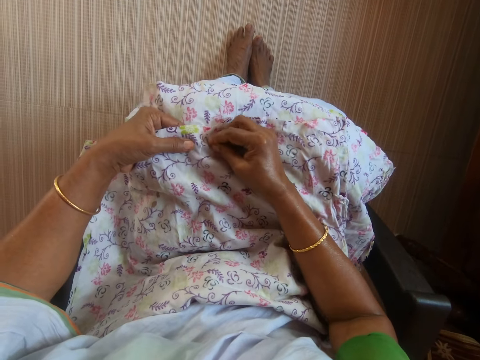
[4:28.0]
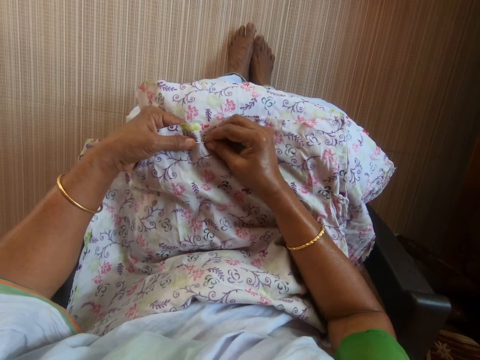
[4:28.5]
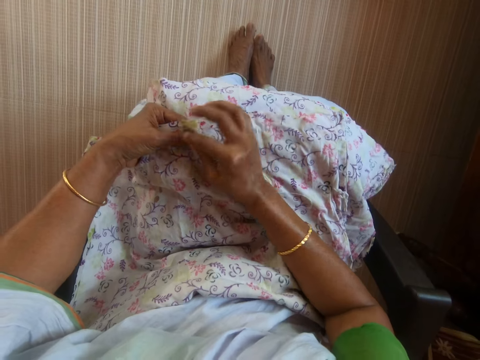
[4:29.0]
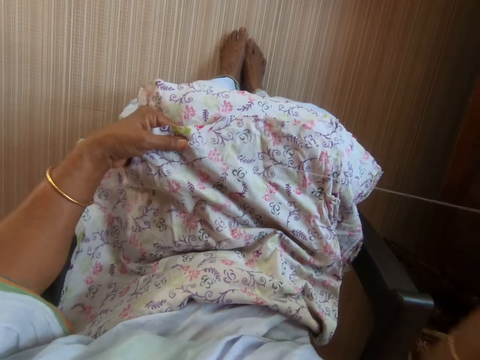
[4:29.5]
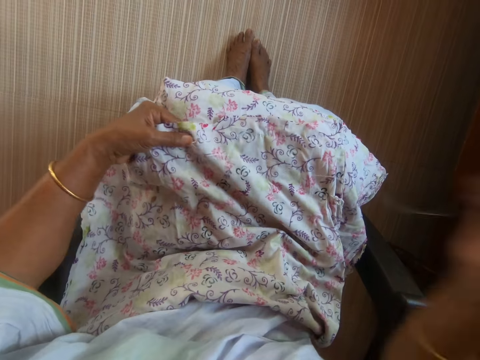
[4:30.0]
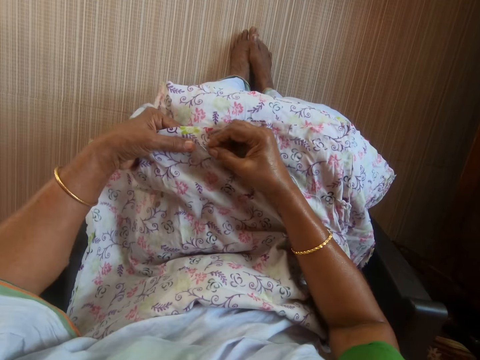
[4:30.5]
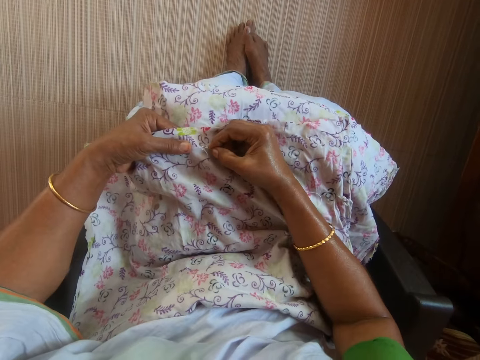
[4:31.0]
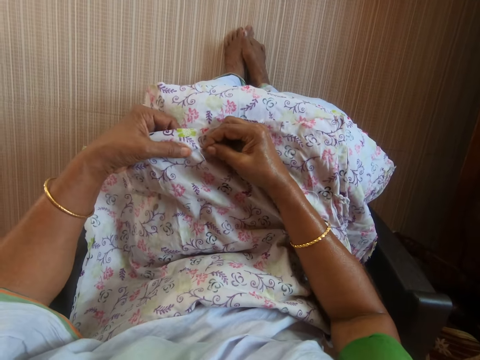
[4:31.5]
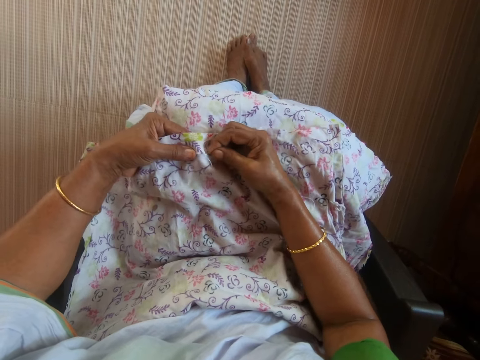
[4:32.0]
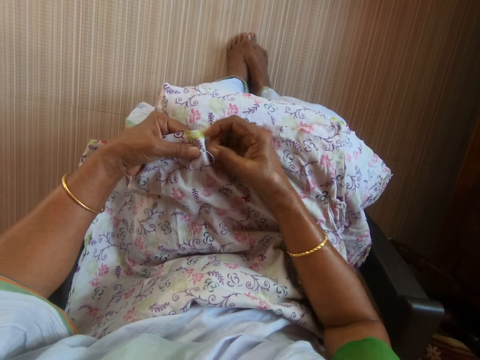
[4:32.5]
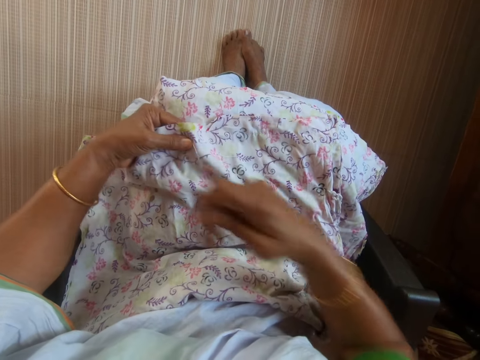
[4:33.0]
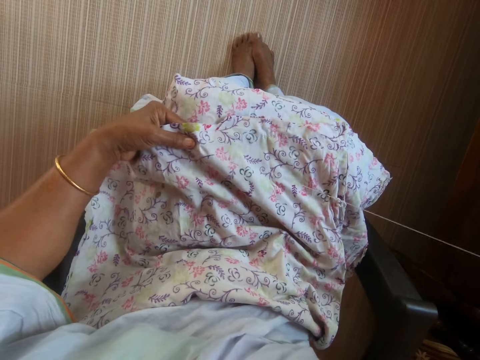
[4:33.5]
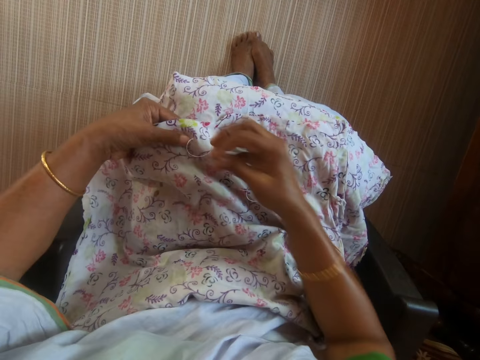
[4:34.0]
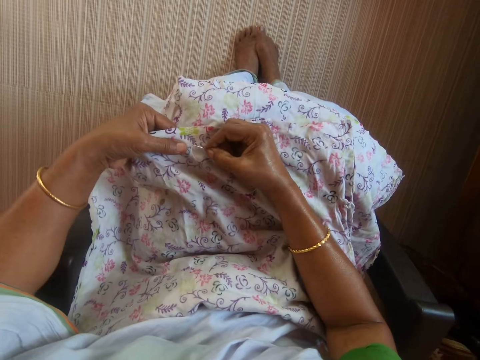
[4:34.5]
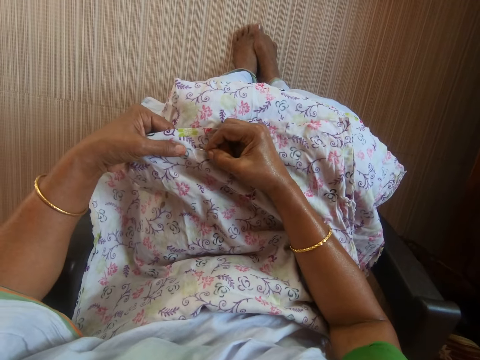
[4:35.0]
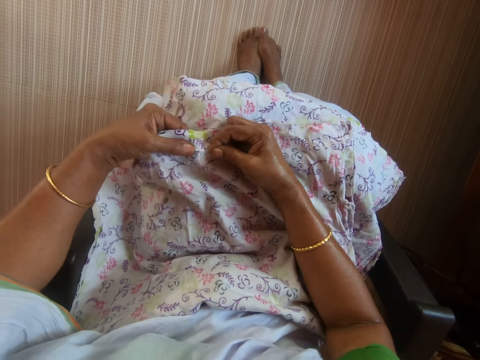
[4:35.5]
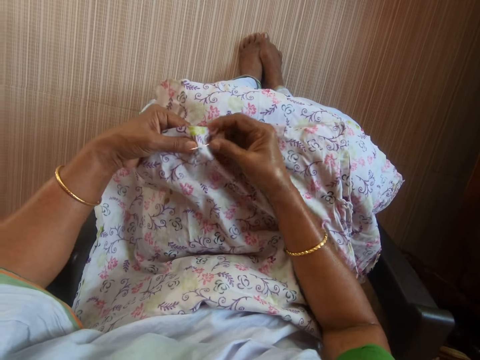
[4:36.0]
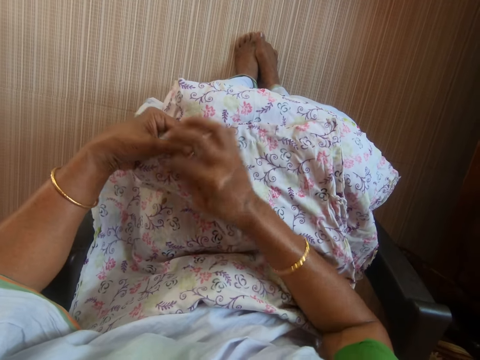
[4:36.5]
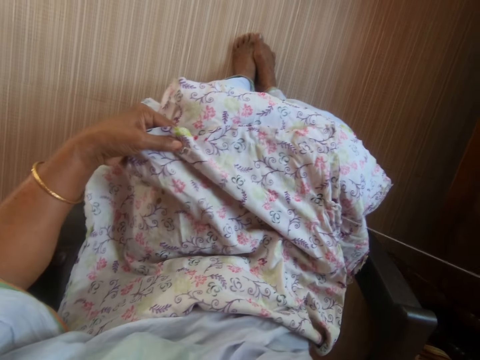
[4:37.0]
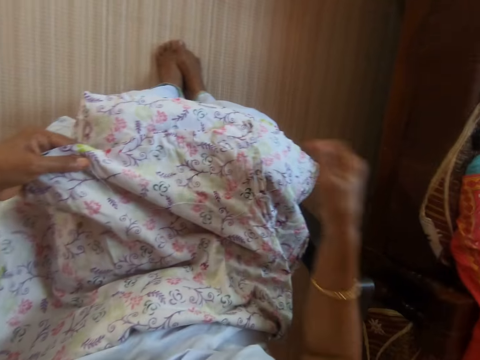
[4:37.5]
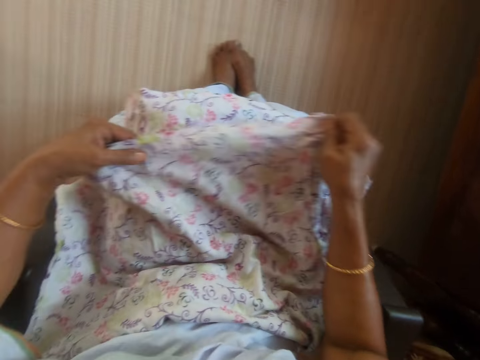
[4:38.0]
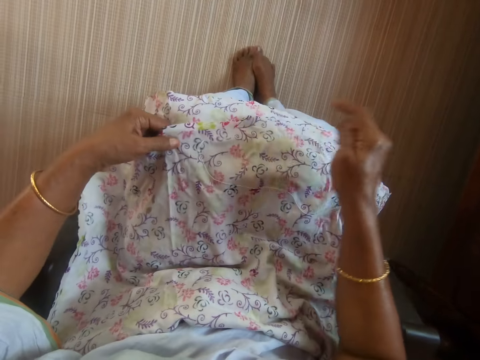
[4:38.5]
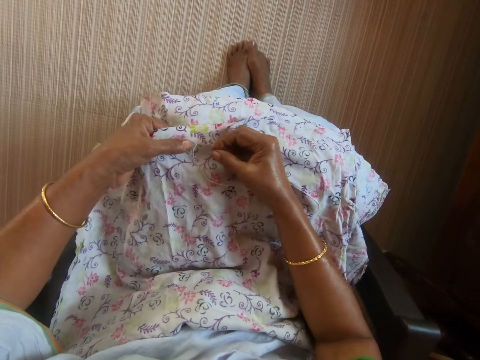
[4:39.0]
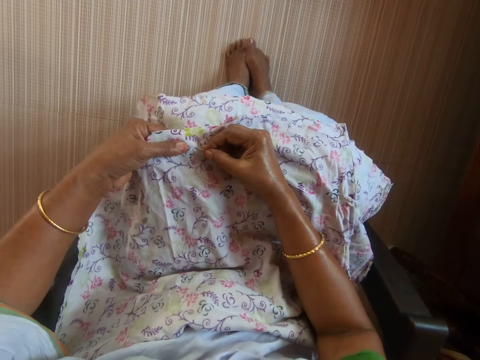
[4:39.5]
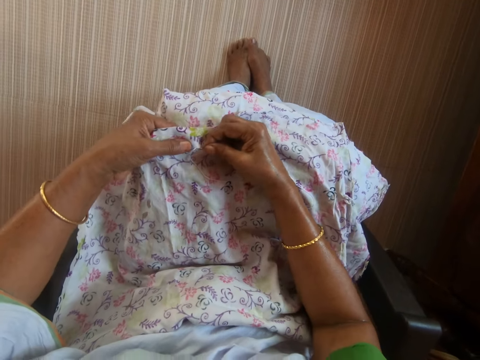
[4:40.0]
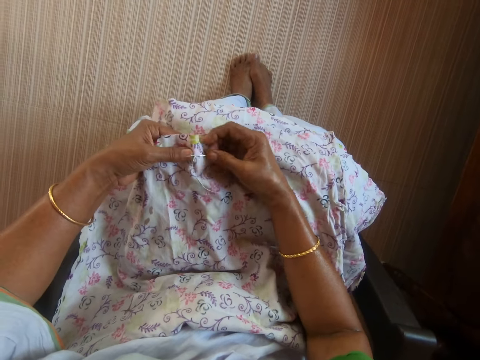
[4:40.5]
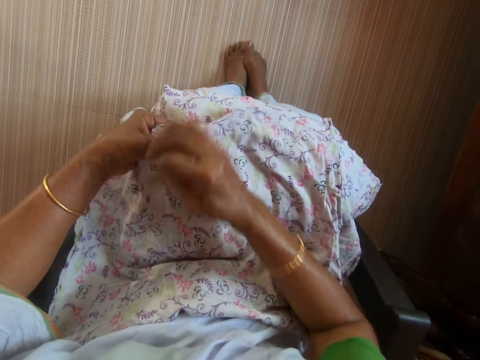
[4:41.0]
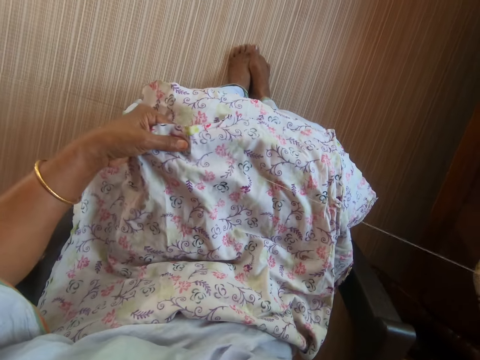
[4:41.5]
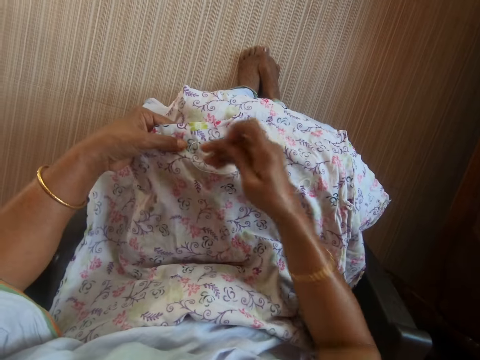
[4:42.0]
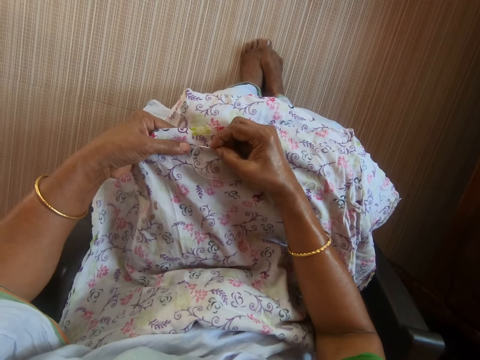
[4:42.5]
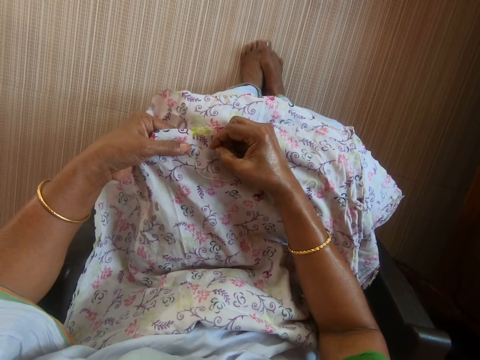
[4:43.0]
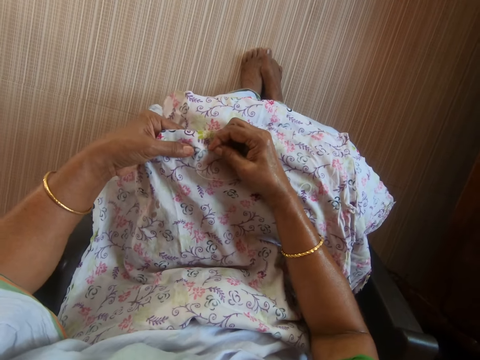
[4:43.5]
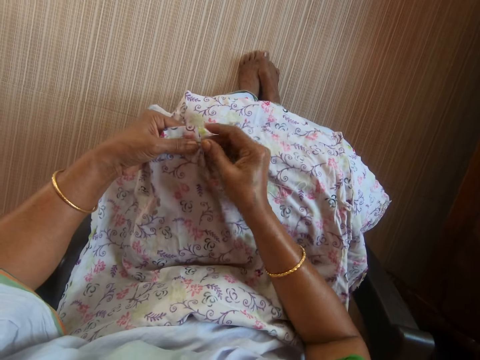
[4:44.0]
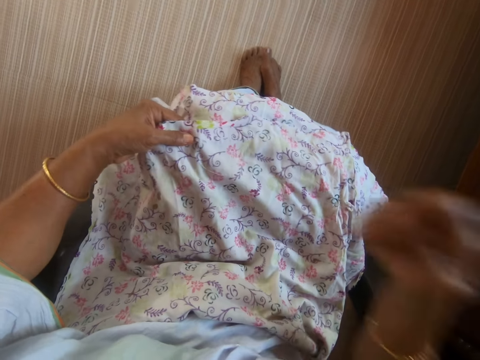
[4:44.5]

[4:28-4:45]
The camera wearer straightens the fabric on her lap with her right hand. She sews the fabric on her lap with the needle and thread in her right hand.

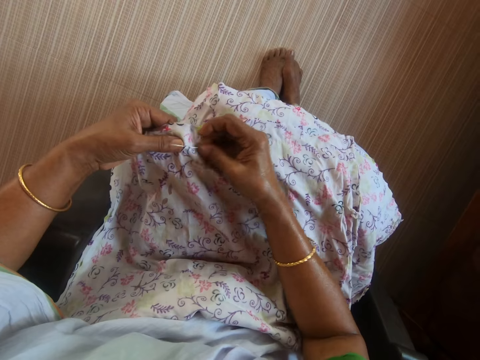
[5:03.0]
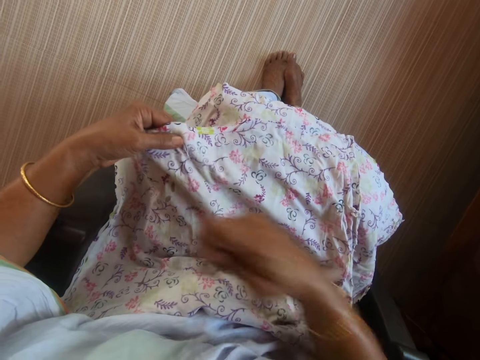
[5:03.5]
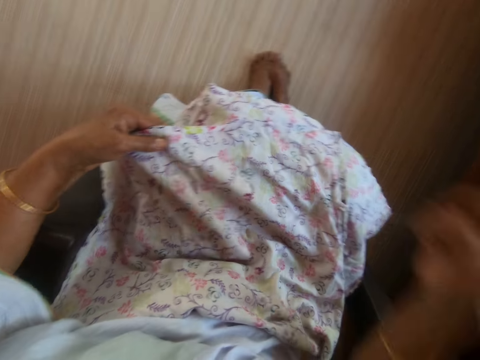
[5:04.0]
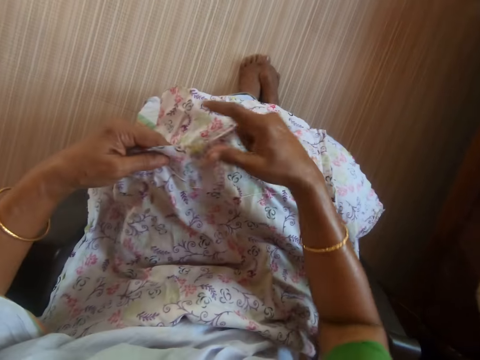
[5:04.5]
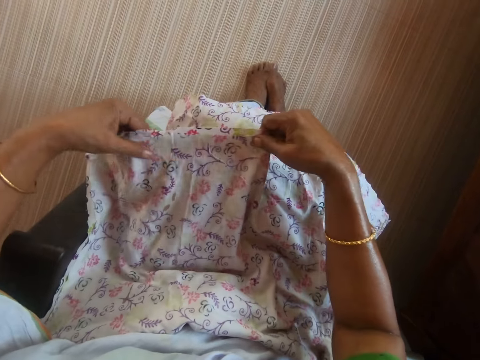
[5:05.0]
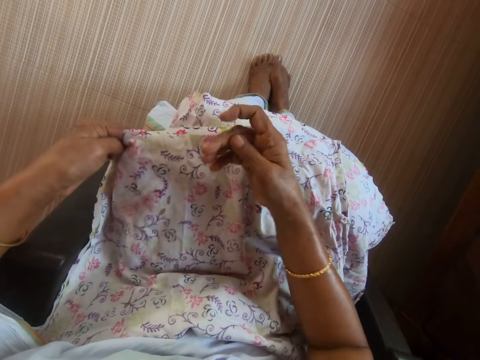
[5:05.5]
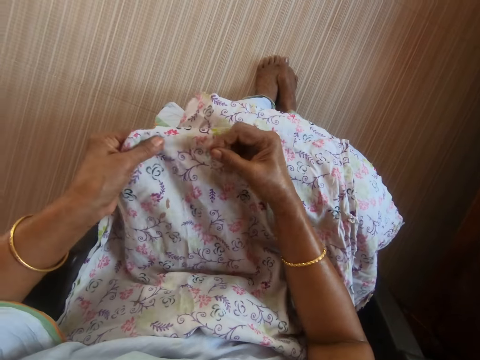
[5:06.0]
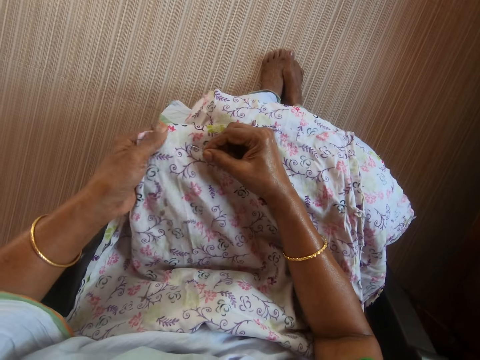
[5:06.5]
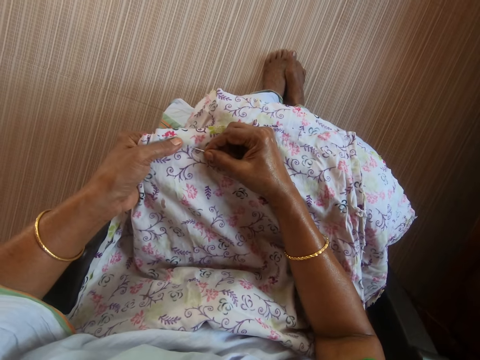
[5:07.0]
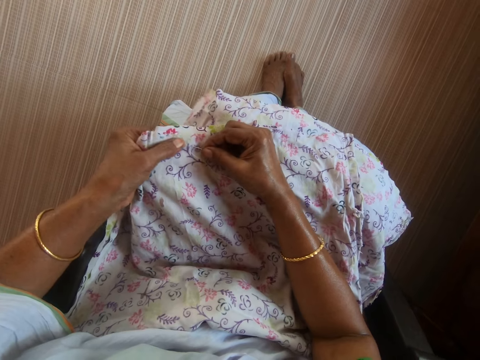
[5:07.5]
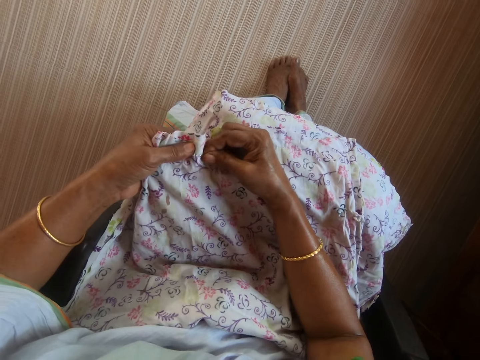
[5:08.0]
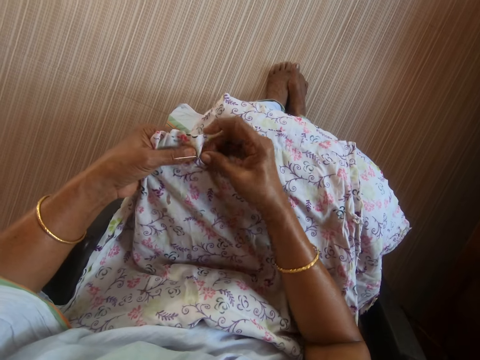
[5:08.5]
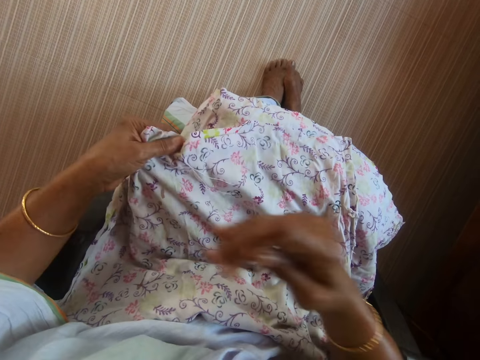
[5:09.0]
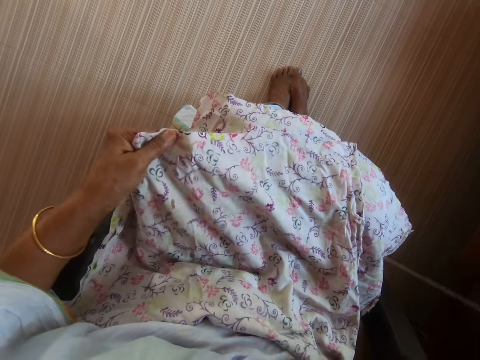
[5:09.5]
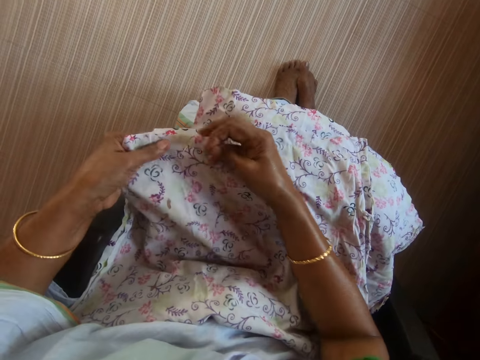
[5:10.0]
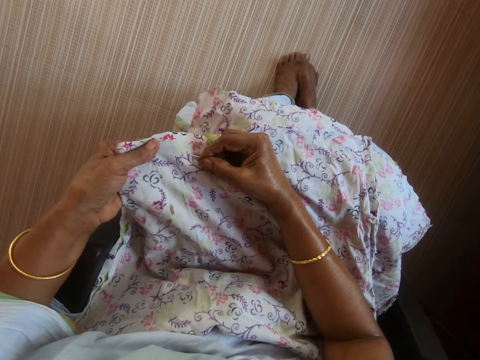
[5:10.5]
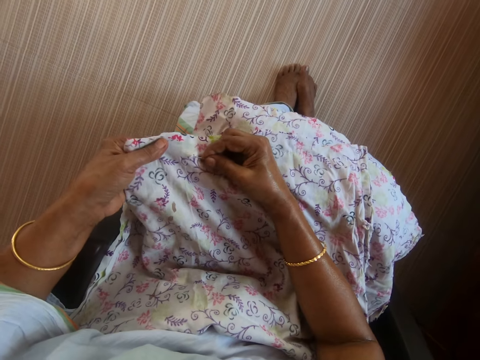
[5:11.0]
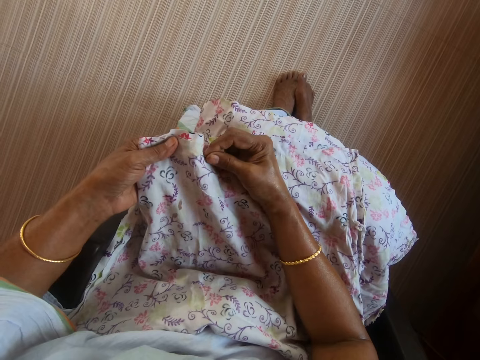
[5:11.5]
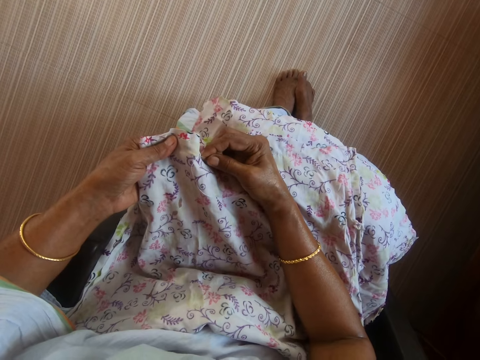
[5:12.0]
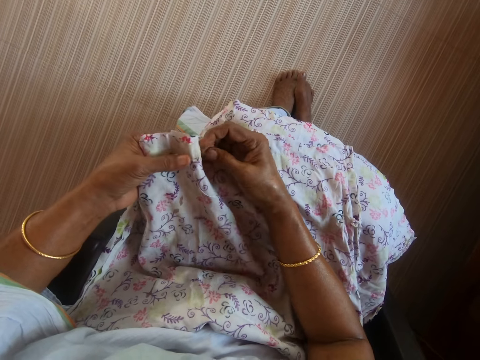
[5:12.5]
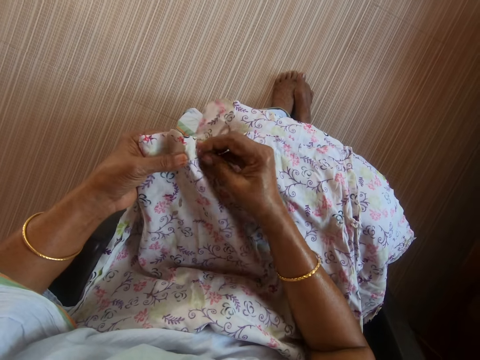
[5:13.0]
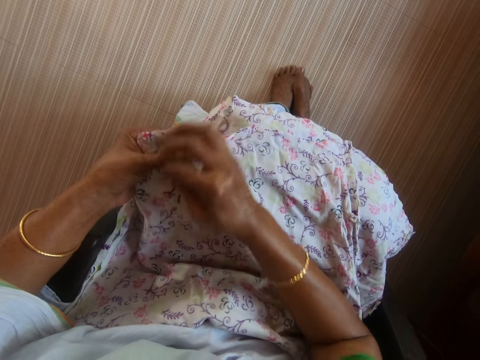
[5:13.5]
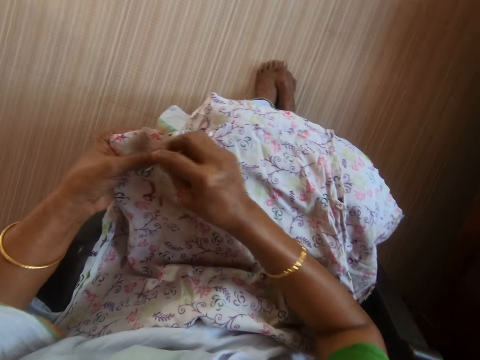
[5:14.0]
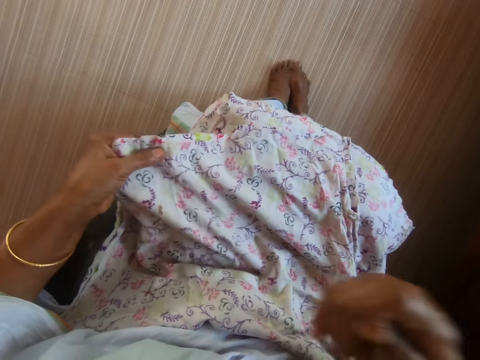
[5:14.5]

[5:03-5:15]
The camera wearer adjusts the cloth with both hands. She sews the cloth in her left hand with the needle and thread in her right hand.
